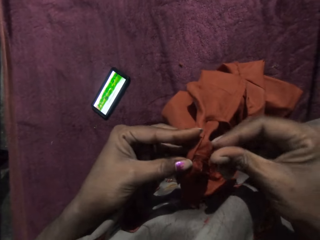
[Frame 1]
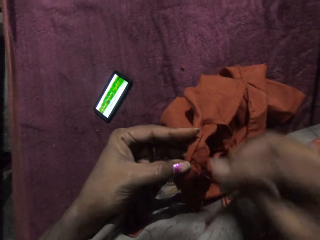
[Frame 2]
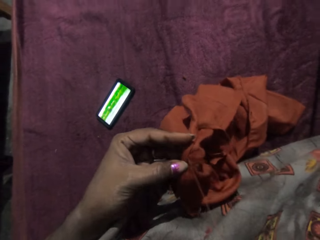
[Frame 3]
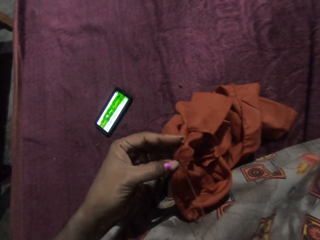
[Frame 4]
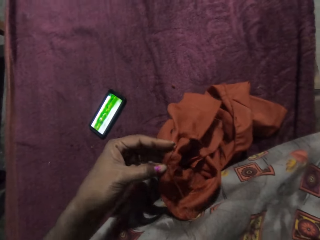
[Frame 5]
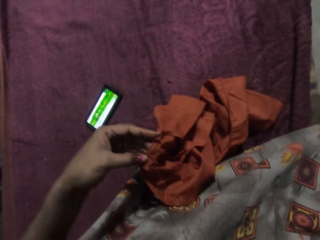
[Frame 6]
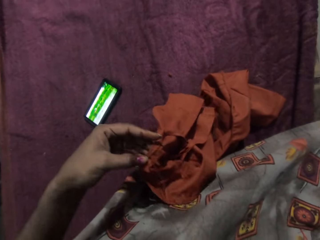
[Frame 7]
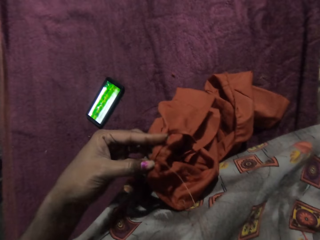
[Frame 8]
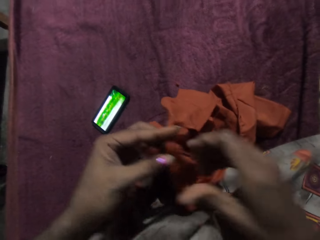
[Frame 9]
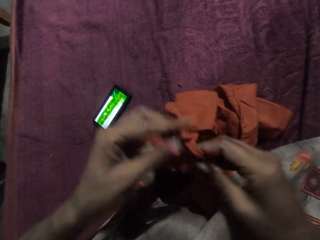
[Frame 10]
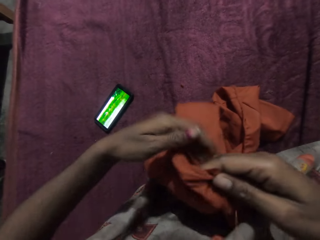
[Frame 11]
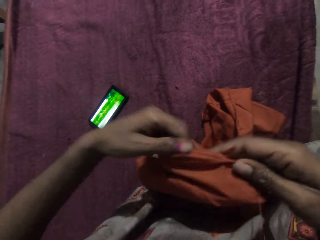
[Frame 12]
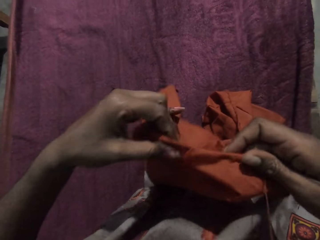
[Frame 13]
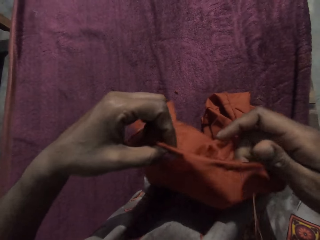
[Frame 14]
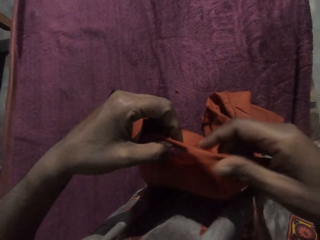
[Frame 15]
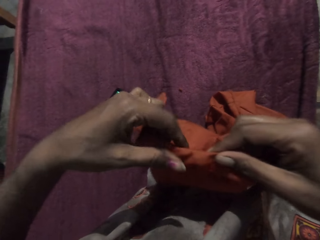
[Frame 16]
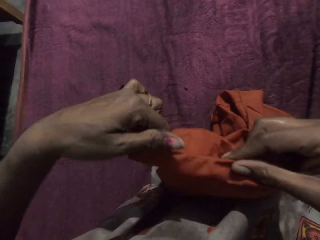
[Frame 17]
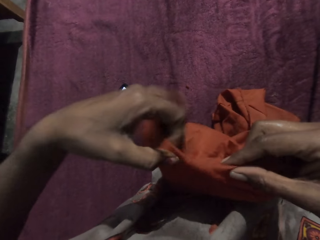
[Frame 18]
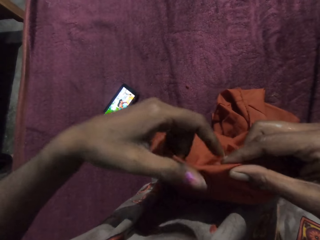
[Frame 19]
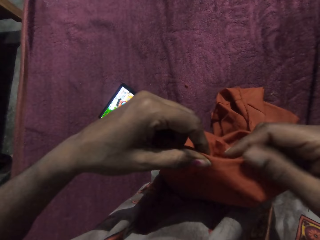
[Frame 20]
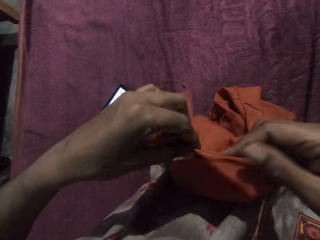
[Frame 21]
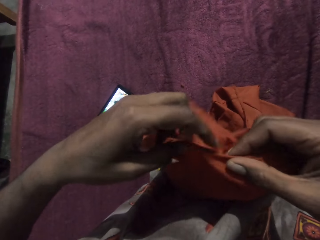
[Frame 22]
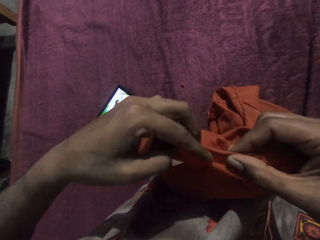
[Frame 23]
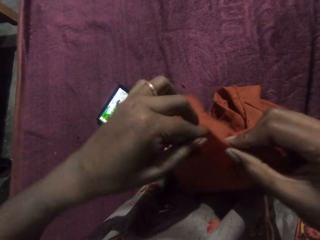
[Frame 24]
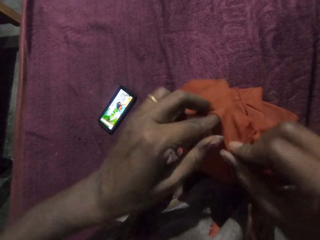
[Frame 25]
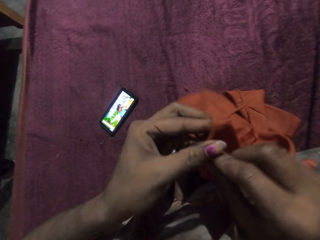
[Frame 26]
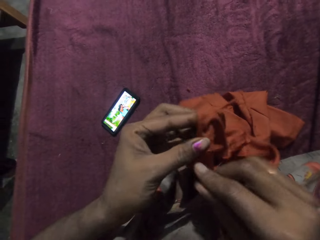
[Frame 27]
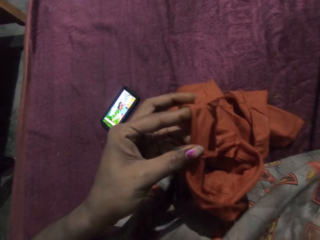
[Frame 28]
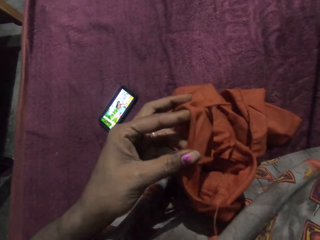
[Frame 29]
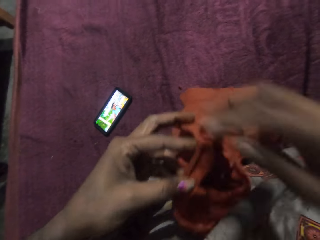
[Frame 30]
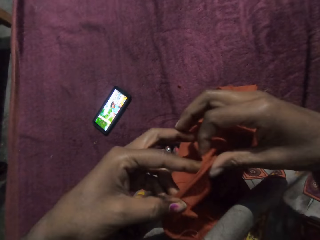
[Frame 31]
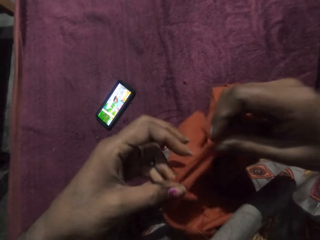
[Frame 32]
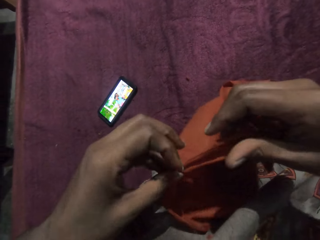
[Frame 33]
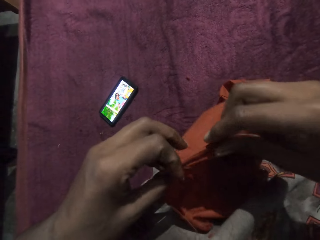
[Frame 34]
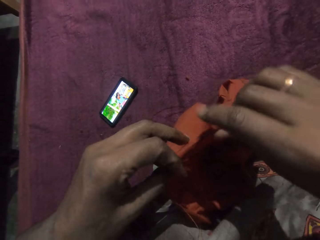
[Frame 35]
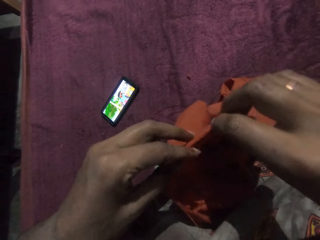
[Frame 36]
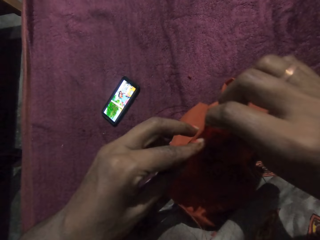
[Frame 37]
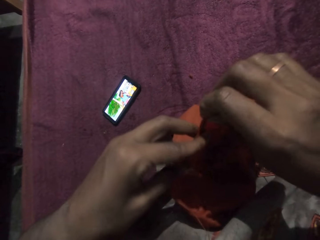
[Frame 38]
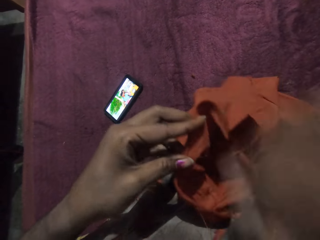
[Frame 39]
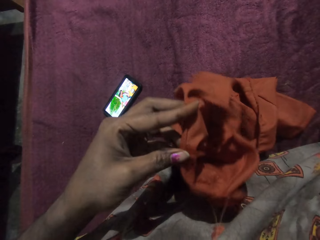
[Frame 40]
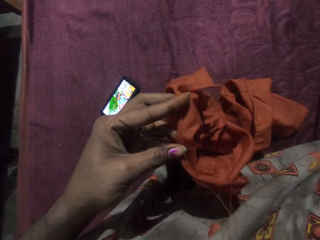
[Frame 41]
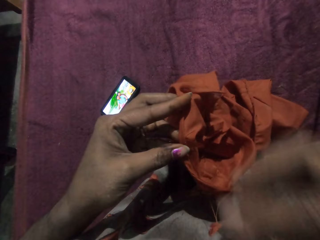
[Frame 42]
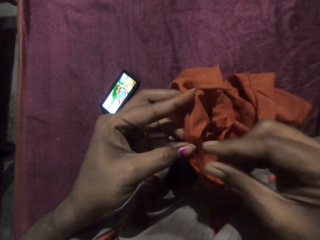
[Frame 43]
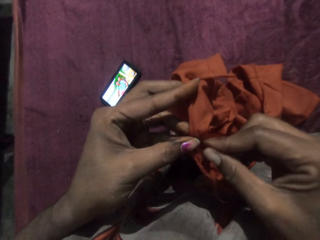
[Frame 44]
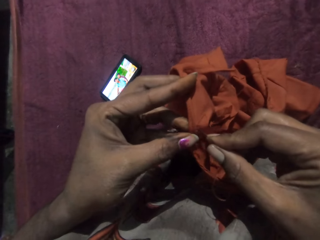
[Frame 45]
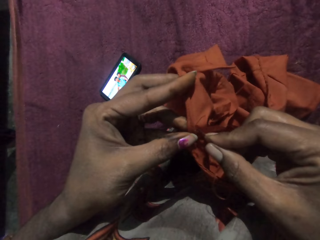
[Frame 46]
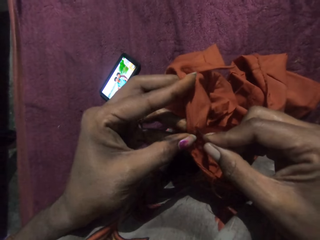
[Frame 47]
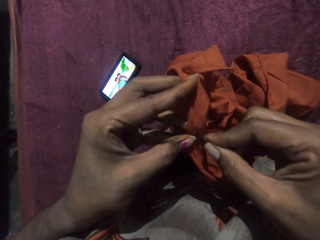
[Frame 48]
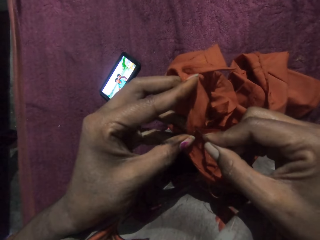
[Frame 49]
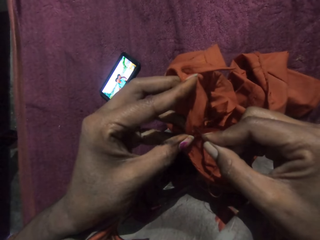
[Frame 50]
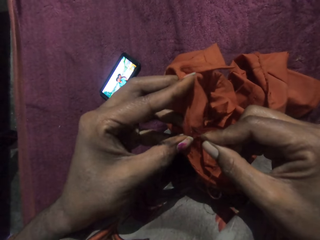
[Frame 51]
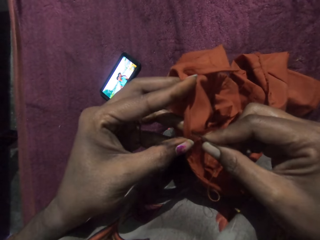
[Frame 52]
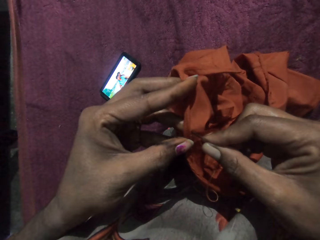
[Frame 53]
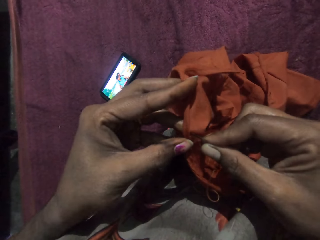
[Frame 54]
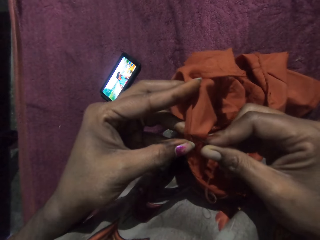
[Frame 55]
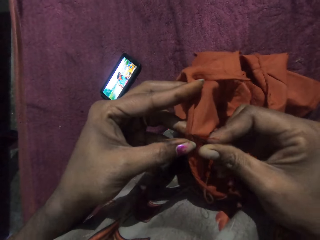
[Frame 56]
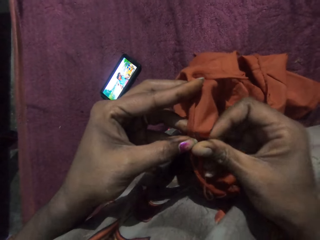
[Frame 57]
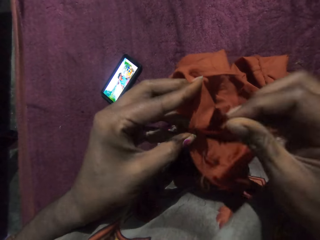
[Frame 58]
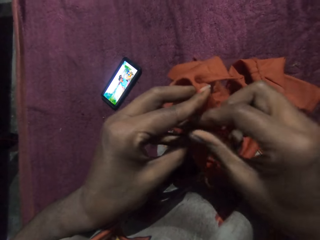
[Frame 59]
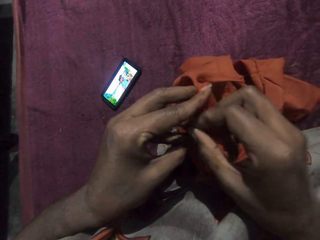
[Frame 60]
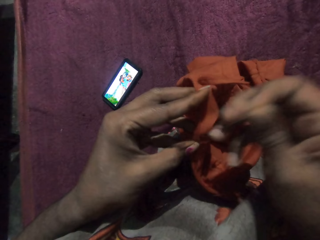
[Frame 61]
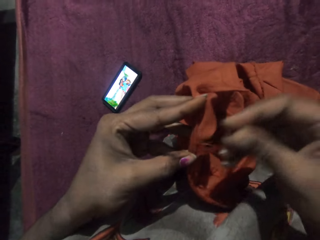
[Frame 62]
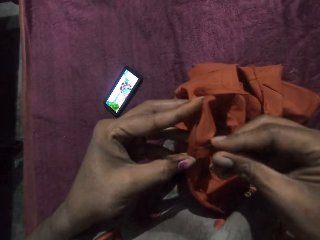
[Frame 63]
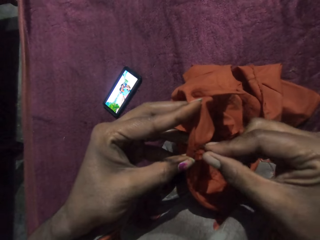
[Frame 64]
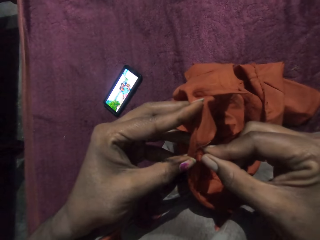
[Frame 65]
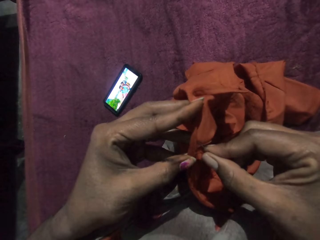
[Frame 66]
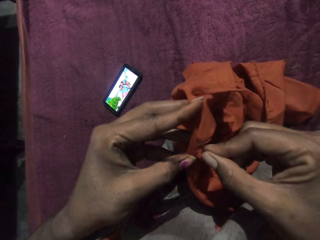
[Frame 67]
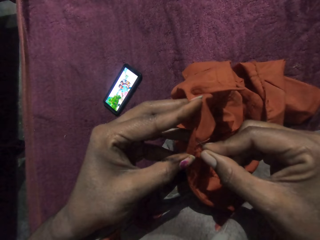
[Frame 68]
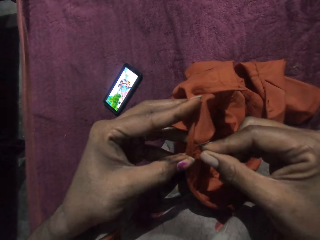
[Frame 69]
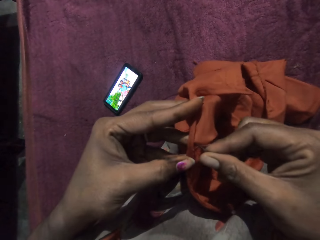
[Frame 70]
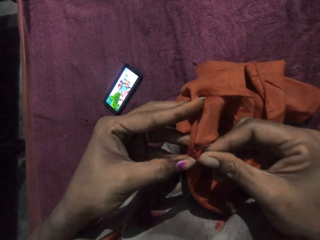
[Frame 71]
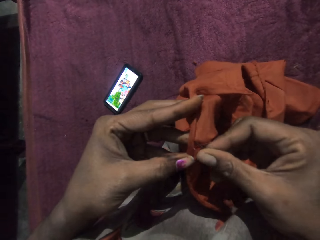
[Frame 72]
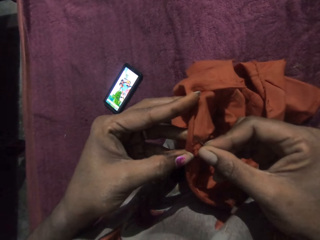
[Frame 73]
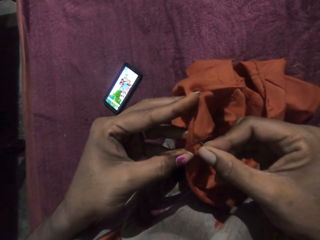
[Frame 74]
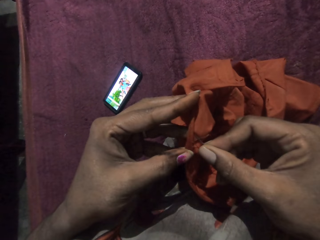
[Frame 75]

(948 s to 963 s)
The camera wearer adjusts the fabric with her hands. She straightens the cloth. She holds the fabric in her left hand. She moves her hand up. She adjusts the fabric with her hands. She moves her hand down. She straightens the cloth. She holds the fabric in her left hand. She moves her hand up. She sews the fabric in her left hand with the needle and thread in her right hand. She moves her hand down.

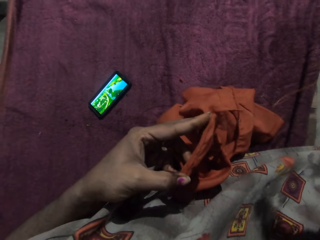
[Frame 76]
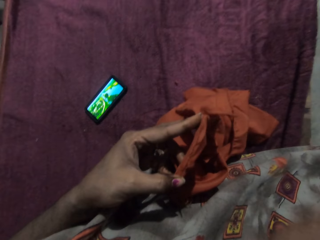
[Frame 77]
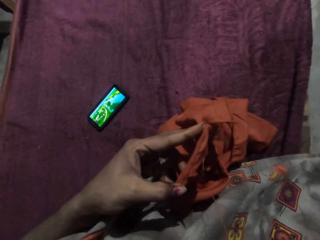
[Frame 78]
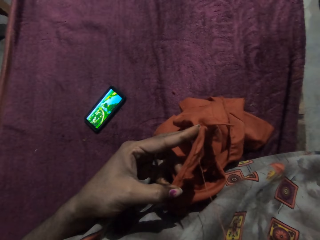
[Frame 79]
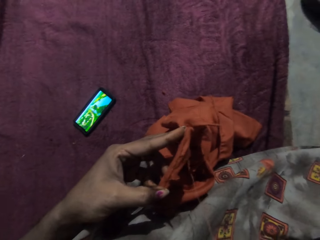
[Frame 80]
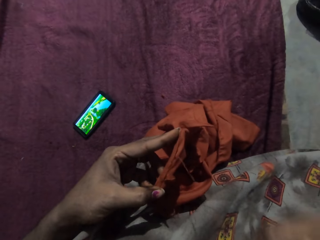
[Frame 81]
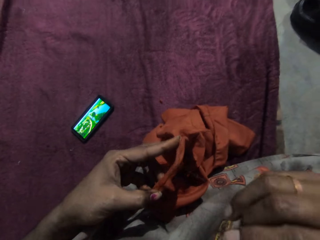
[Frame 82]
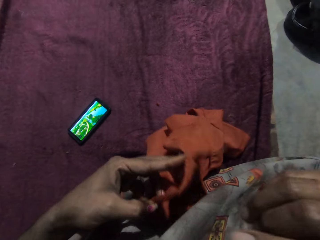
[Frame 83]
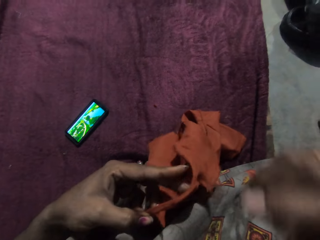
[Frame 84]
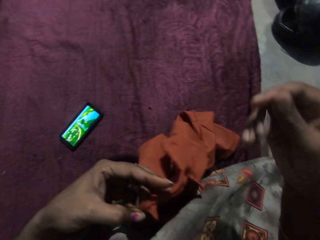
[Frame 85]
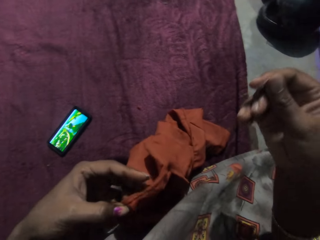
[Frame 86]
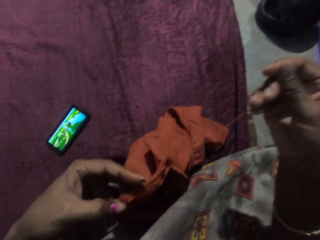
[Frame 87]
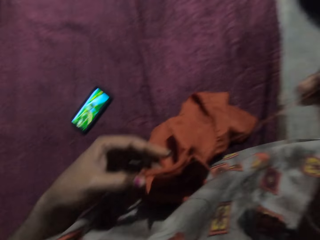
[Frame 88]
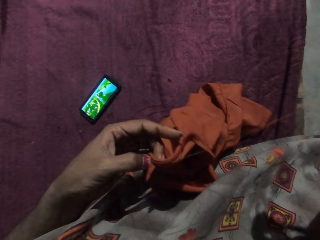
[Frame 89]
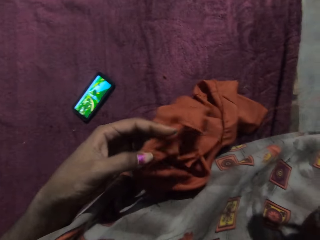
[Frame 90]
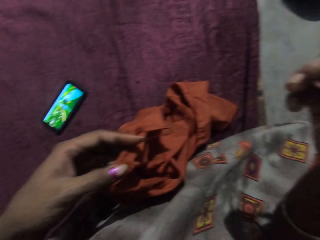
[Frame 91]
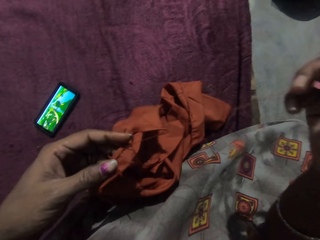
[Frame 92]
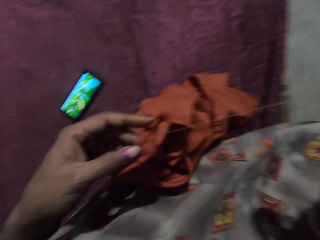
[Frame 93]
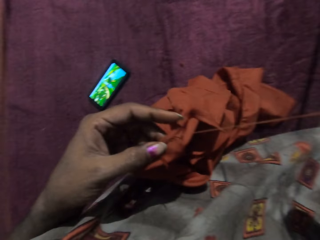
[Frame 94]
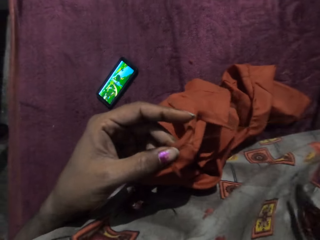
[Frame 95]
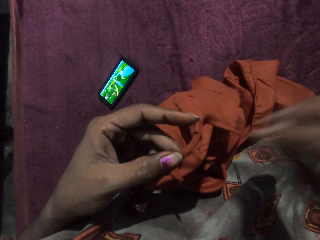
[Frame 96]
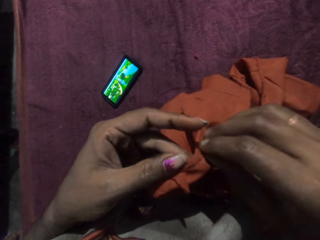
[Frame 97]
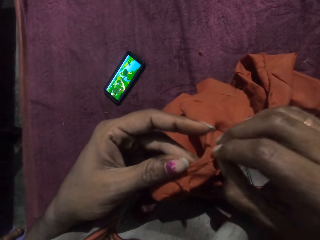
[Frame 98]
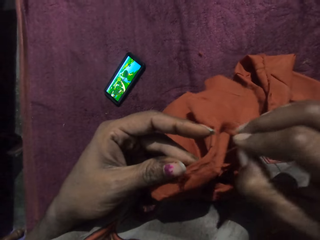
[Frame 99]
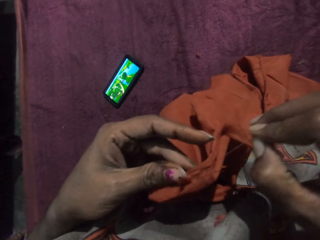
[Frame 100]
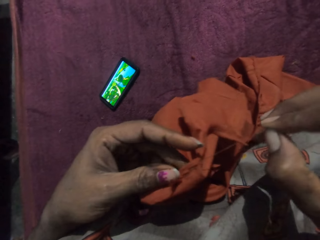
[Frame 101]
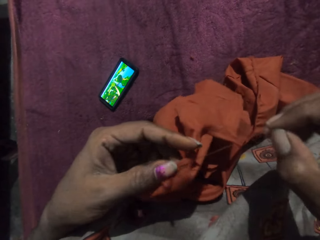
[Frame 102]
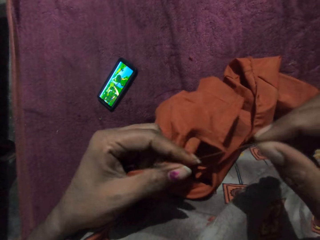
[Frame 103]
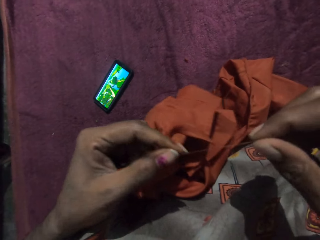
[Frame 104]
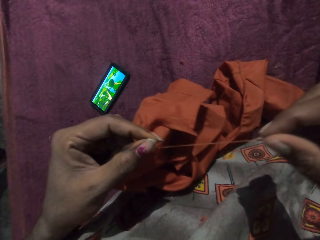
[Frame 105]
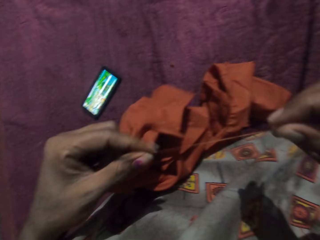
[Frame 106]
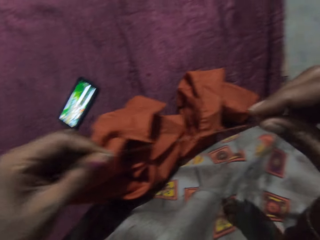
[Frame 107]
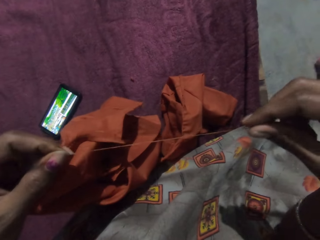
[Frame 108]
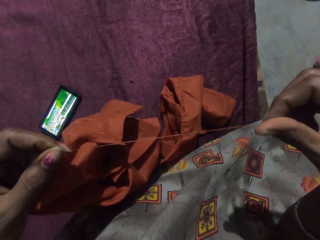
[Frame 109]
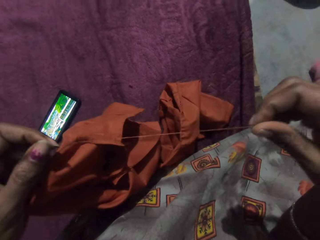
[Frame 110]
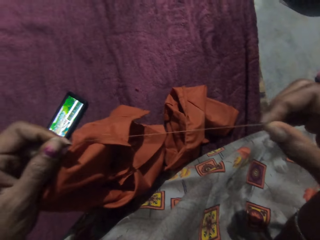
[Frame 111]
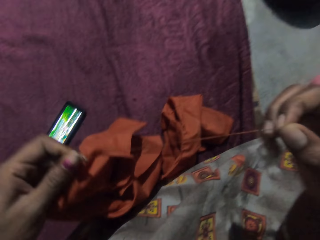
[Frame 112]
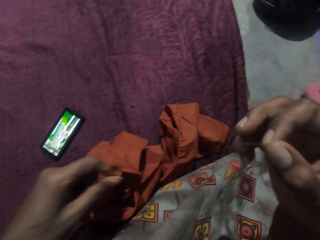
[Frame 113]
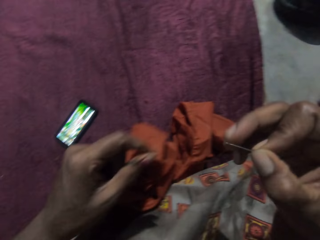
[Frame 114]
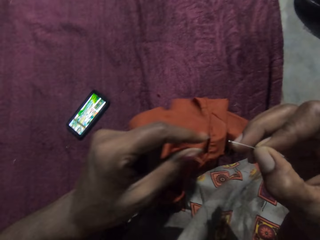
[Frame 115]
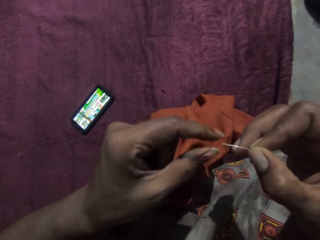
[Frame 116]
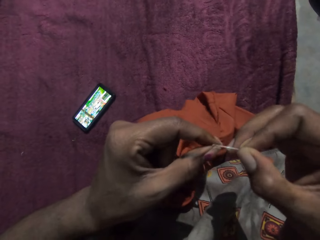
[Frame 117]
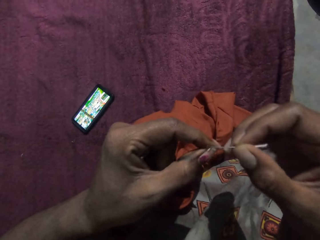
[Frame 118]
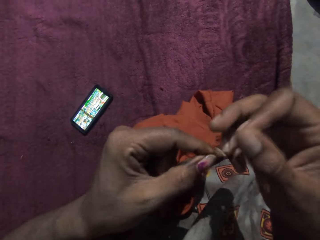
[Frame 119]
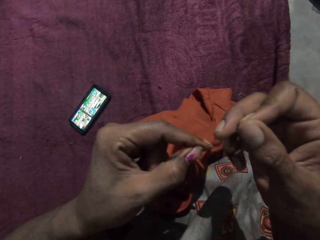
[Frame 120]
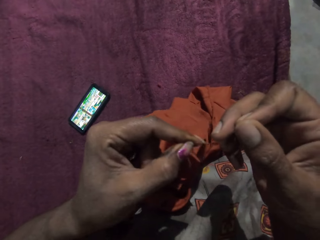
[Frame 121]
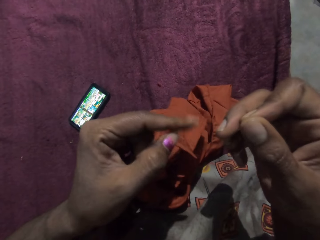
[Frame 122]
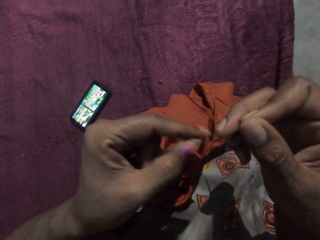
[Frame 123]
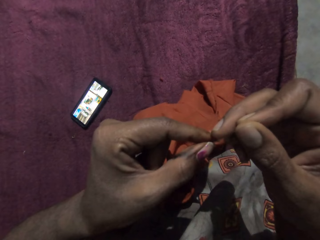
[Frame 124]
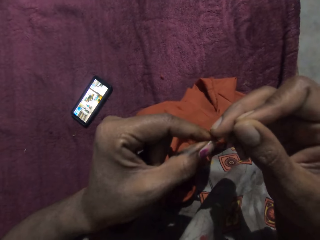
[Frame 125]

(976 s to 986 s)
The camera wearer moves her hand. She touches the cloth. She pulls the thread. She holds the thread. She adjusts the thread on the needle in her right hand with her left hand. She moves her hand up. She holds the needle. She pulls the thread.
